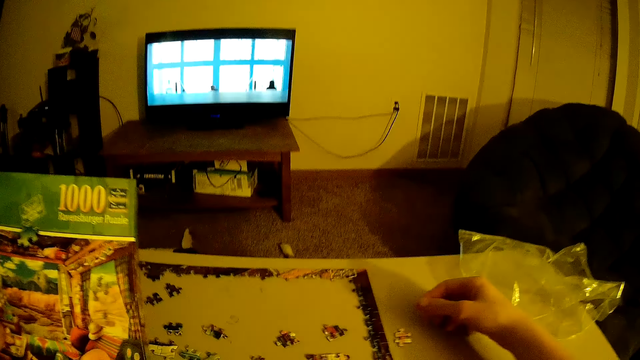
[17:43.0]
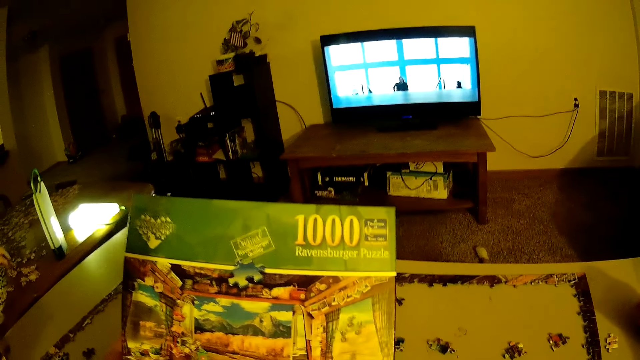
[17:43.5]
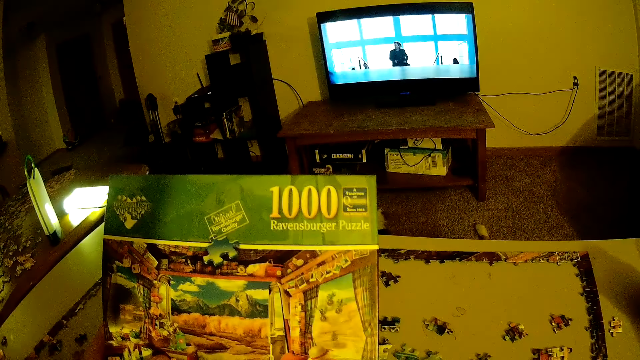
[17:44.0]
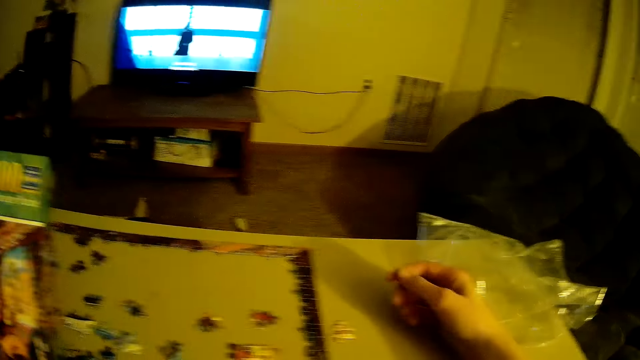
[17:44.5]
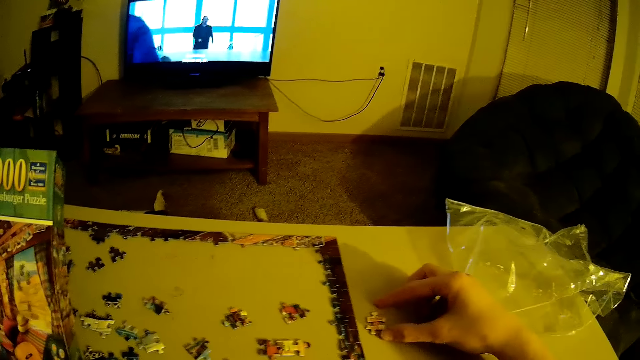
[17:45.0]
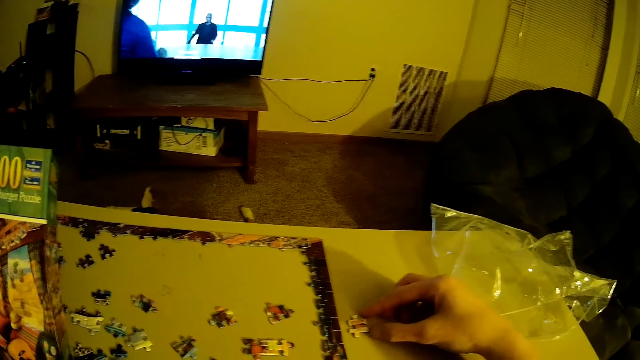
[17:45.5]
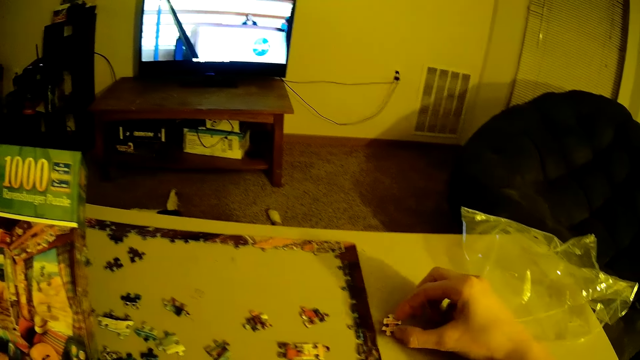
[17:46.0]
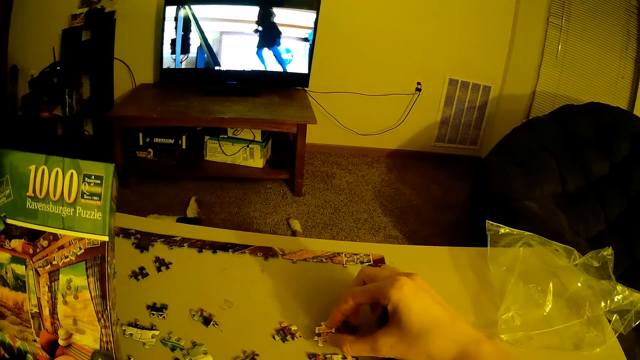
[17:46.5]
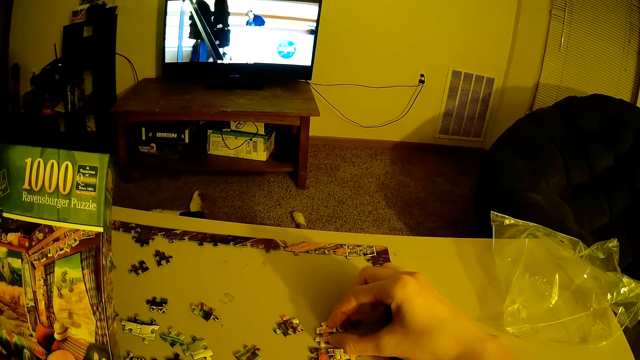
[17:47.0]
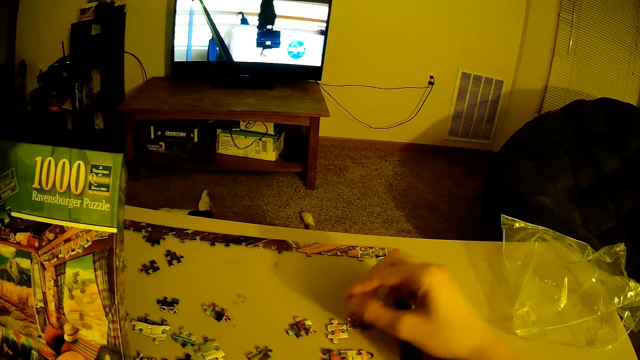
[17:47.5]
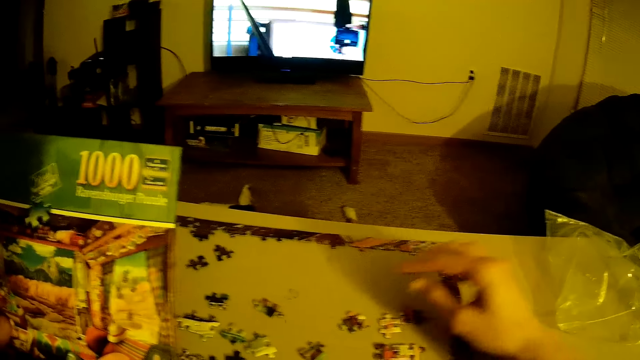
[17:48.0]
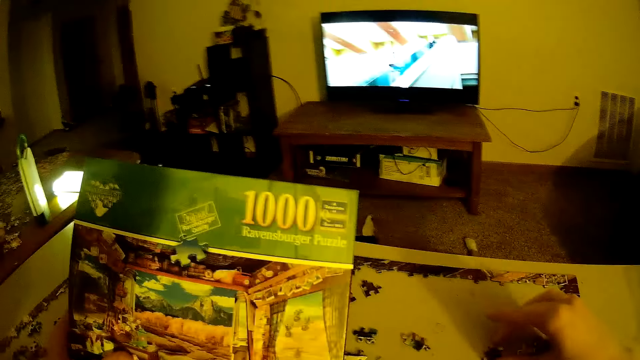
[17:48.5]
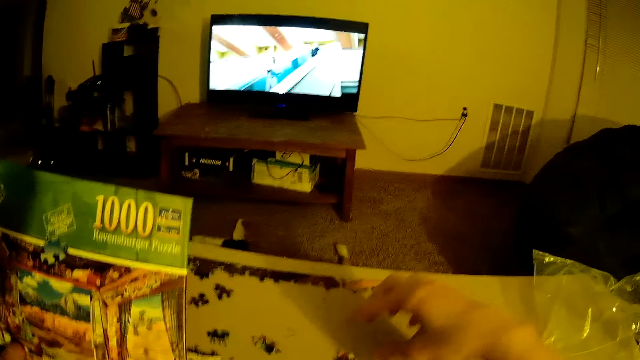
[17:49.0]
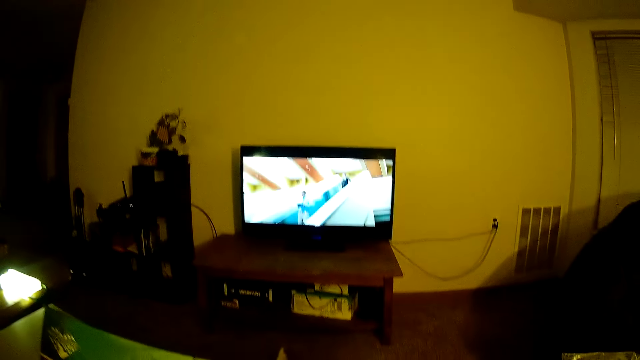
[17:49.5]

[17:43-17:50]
The camera wearer picks up beads.

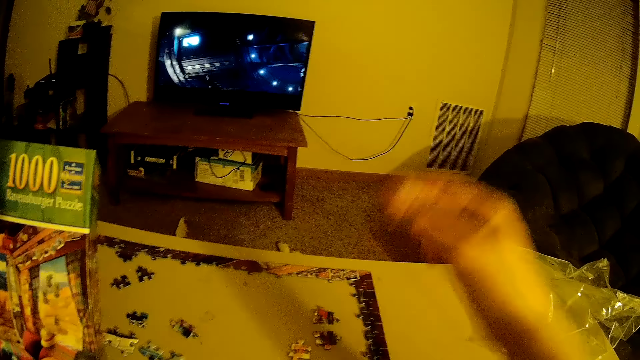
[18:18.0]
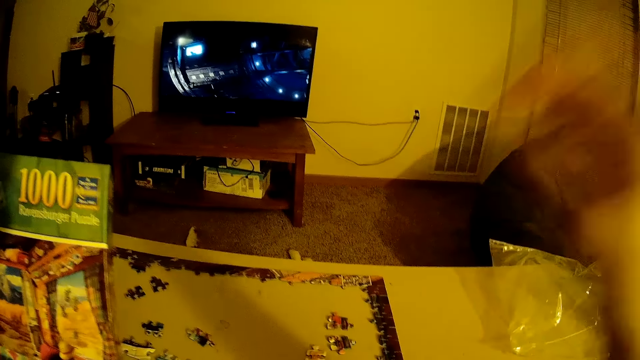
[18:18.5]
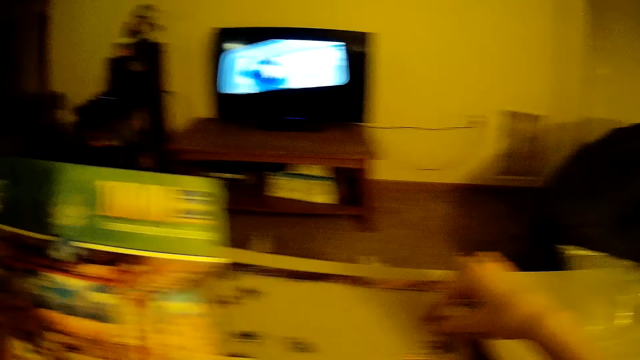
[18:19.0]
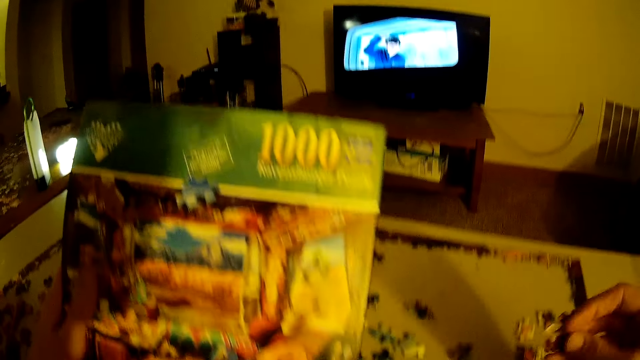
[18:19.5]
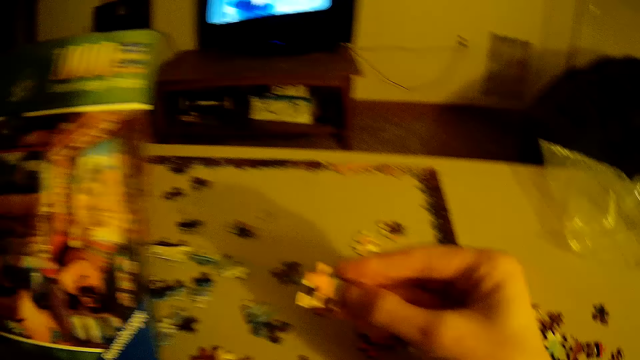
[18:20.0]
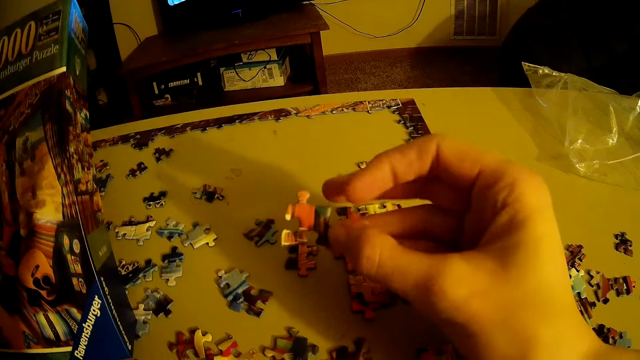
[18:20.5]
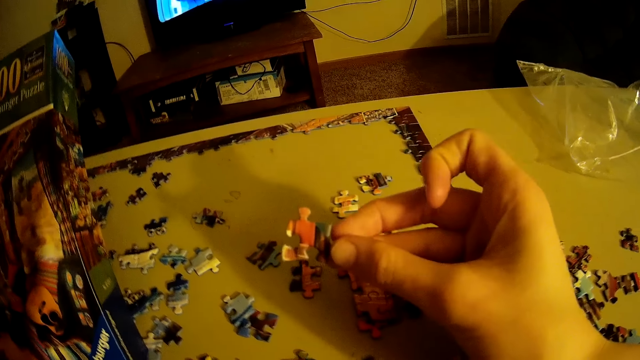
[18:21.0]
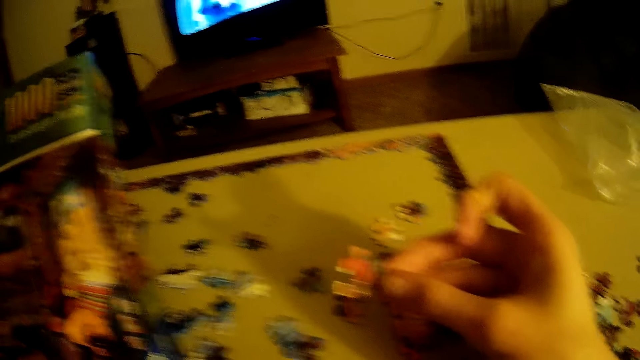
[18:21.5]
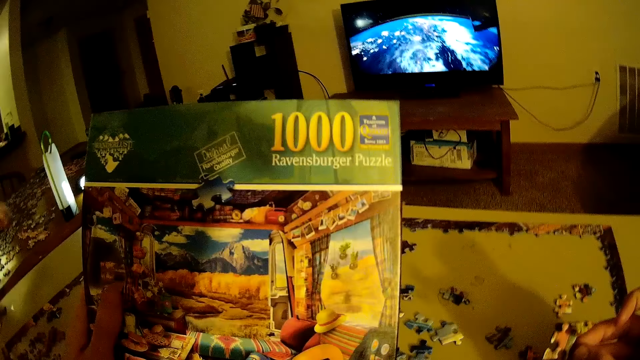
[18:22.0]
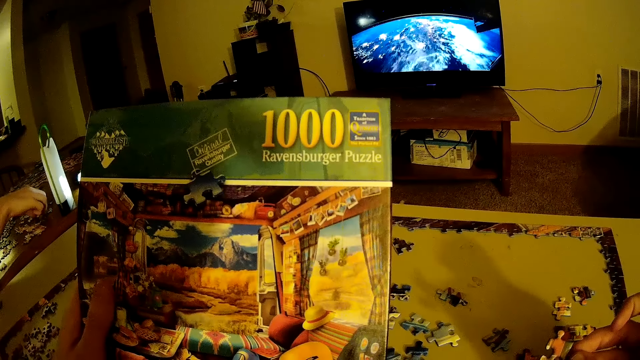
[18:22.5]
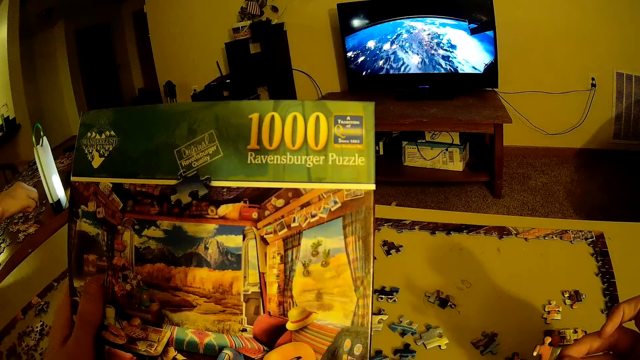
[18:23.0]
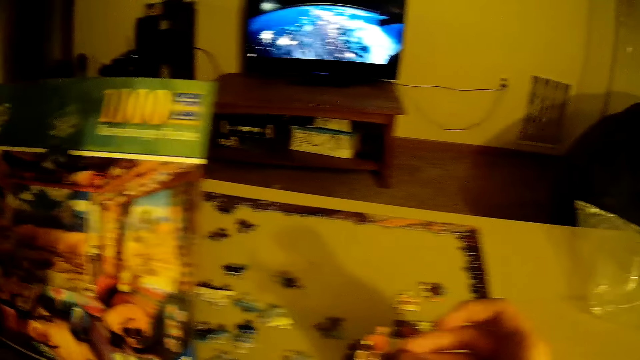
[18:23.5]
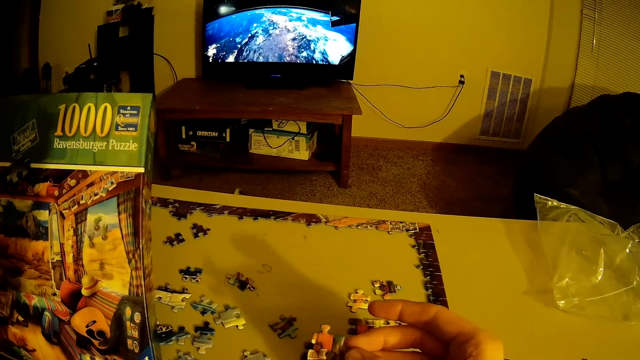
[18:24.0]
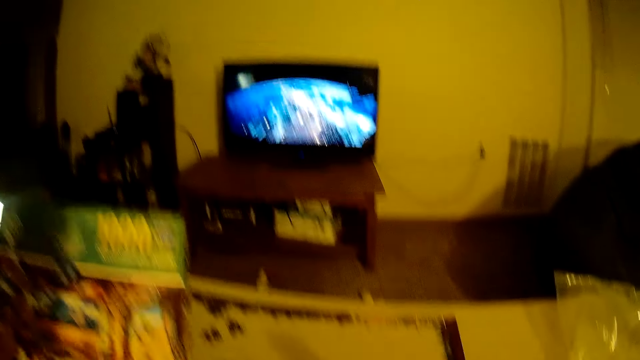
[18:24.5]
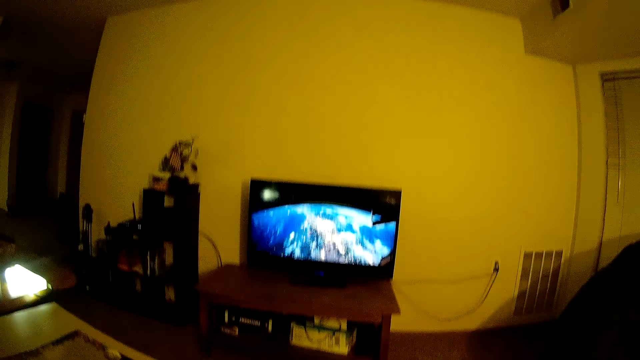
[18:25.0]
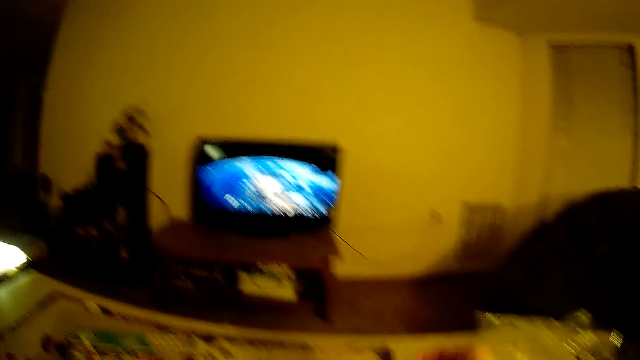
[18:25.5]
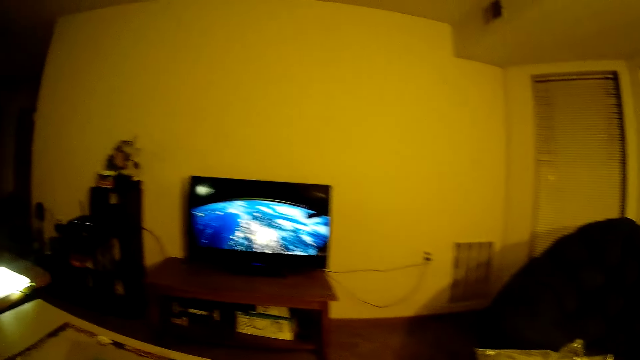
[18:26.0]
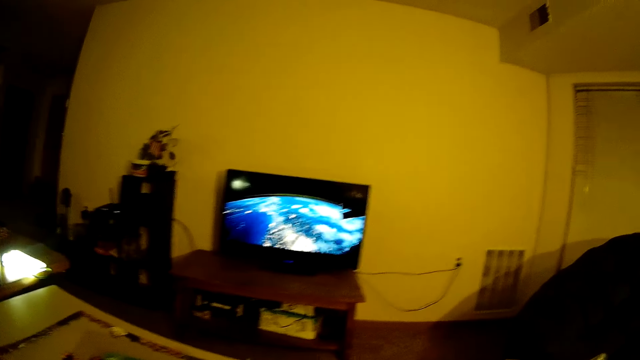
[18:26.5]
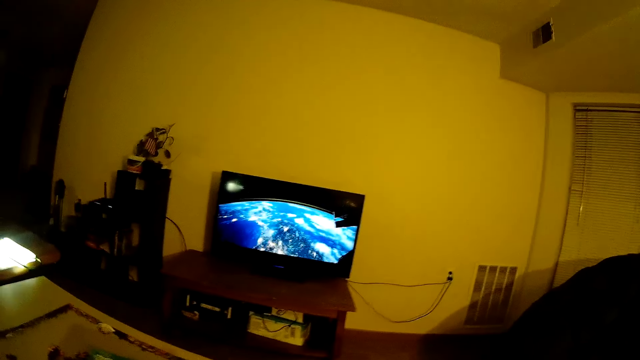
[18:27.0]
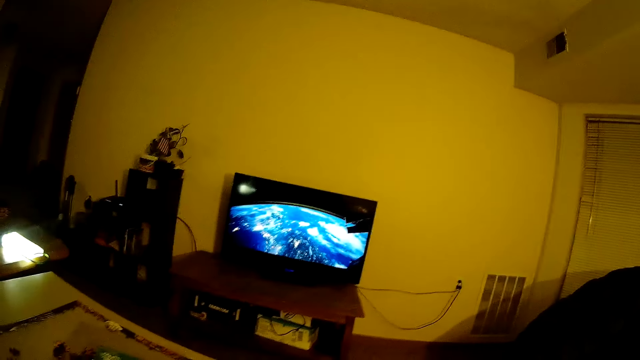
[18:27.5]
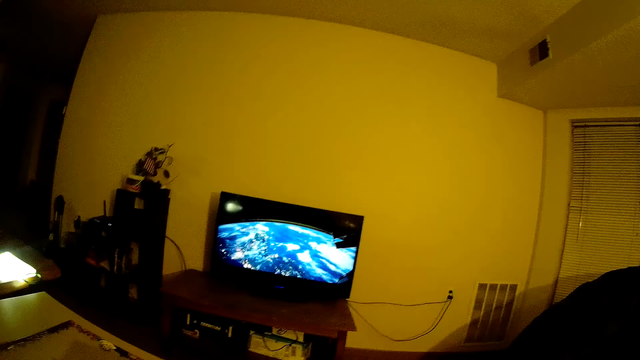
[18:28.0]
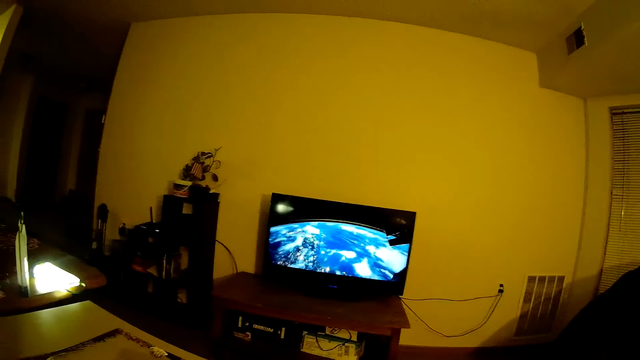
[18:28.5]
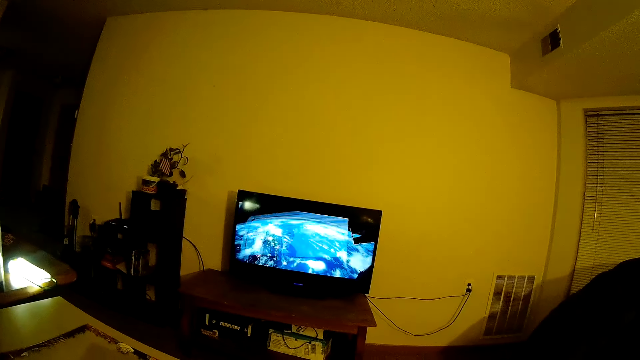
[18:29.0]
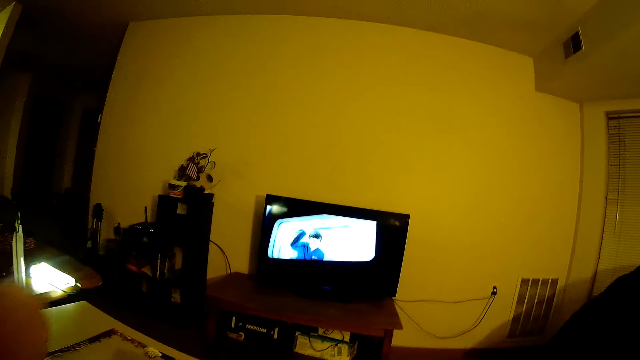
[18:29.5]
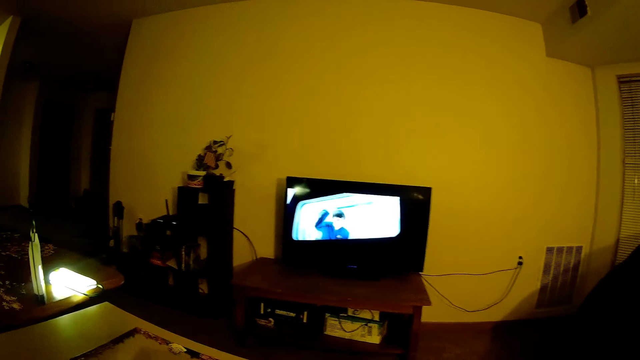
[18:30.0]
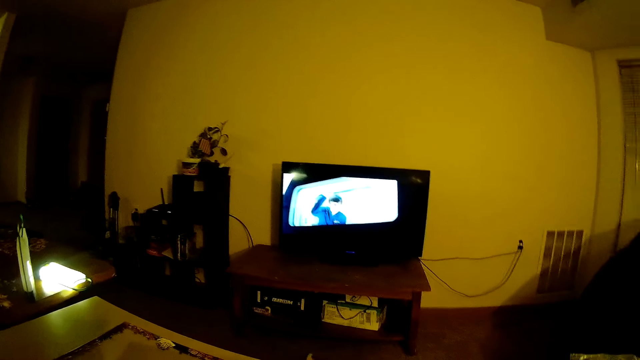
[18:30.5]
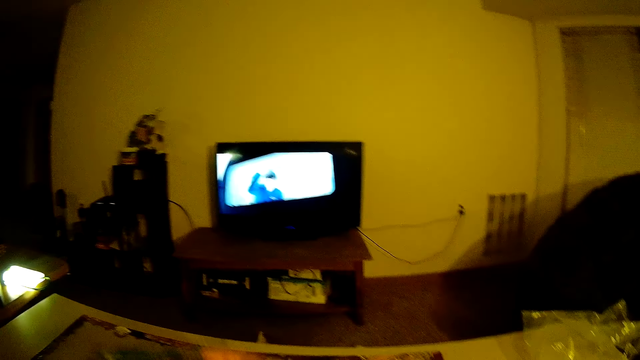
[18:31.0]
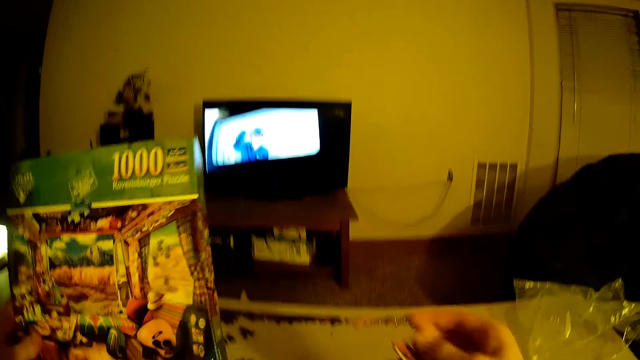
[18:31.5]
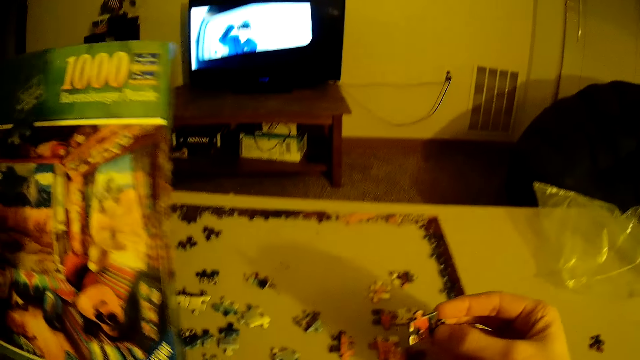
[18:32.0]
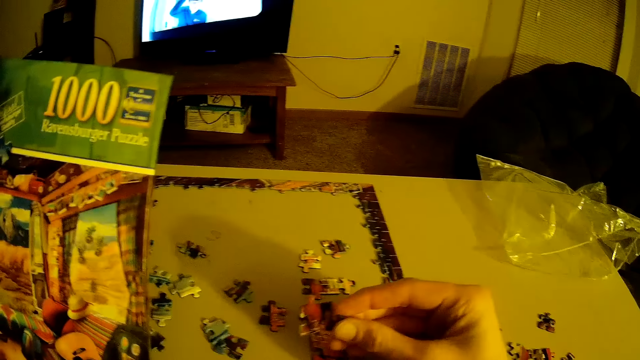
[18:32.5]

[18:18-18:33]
The camera wearer picks up beads. A person raises a hand.
